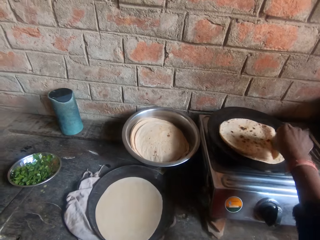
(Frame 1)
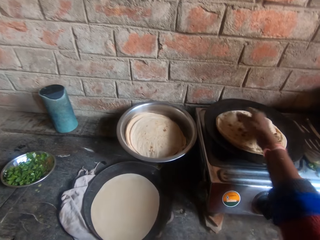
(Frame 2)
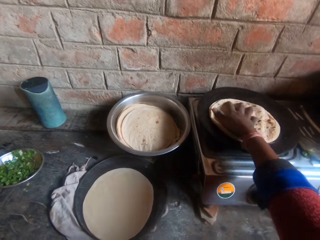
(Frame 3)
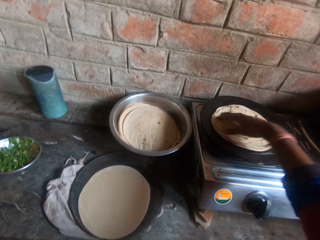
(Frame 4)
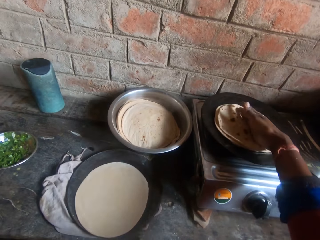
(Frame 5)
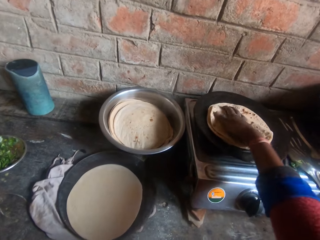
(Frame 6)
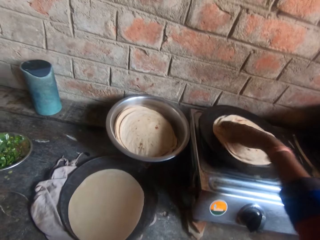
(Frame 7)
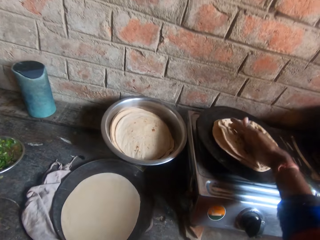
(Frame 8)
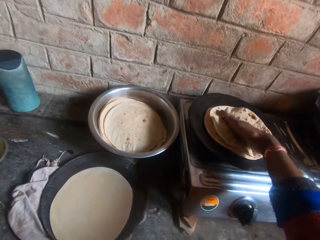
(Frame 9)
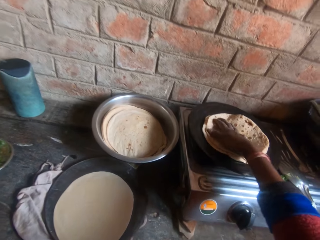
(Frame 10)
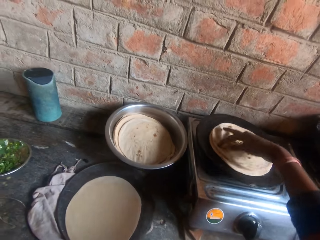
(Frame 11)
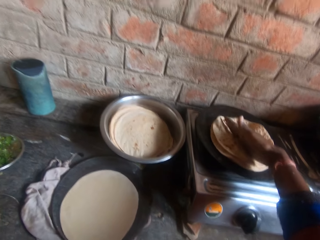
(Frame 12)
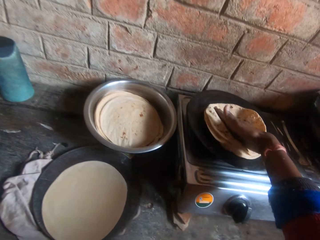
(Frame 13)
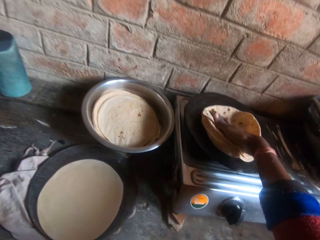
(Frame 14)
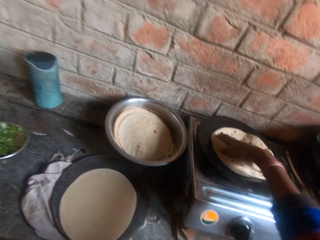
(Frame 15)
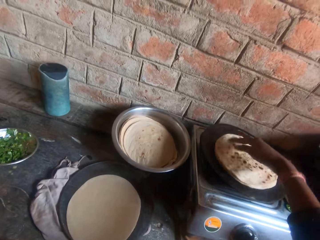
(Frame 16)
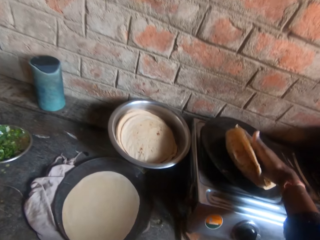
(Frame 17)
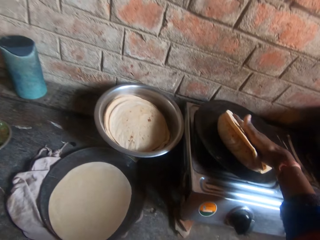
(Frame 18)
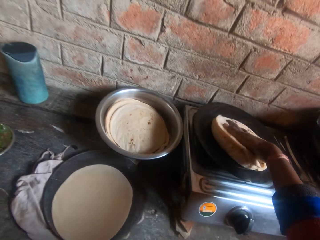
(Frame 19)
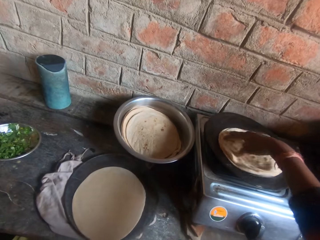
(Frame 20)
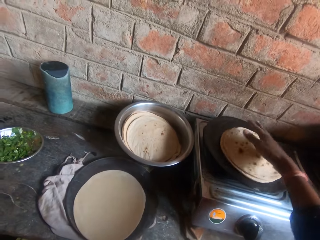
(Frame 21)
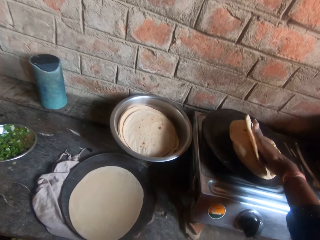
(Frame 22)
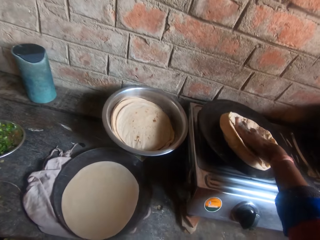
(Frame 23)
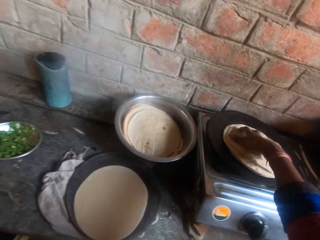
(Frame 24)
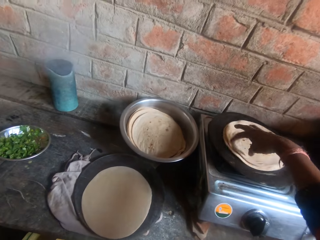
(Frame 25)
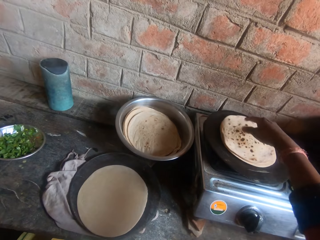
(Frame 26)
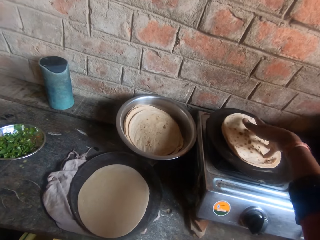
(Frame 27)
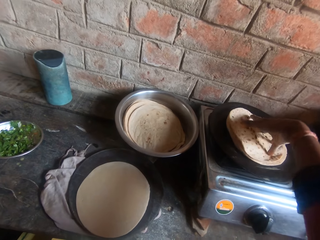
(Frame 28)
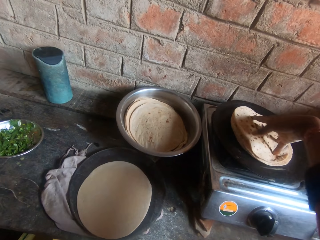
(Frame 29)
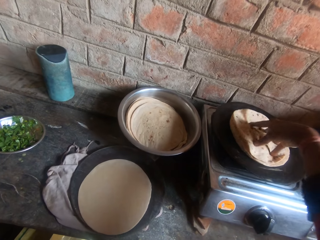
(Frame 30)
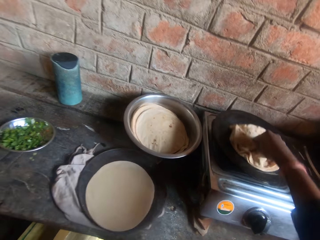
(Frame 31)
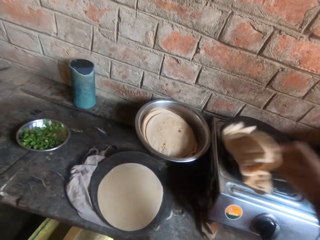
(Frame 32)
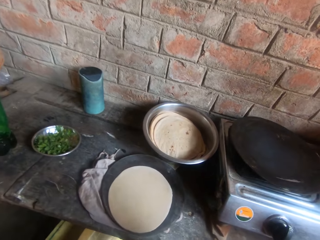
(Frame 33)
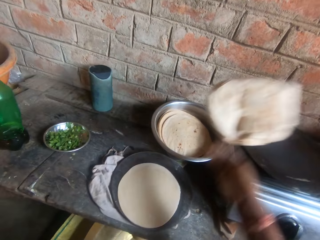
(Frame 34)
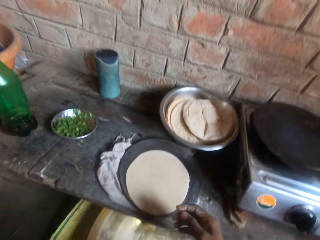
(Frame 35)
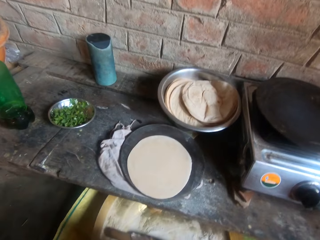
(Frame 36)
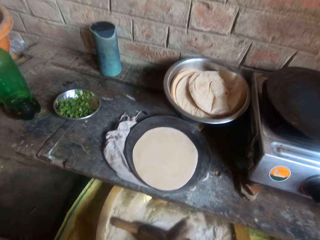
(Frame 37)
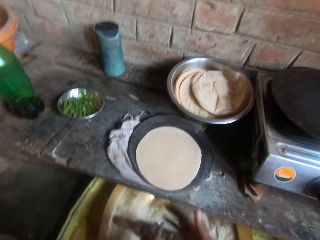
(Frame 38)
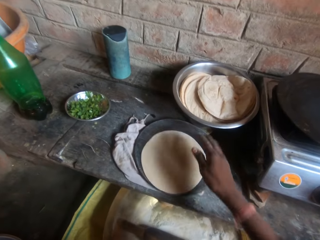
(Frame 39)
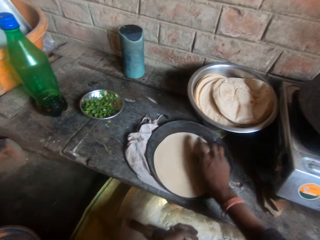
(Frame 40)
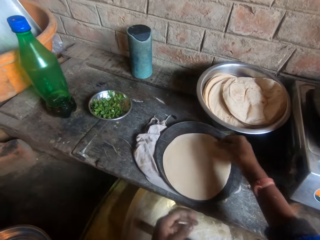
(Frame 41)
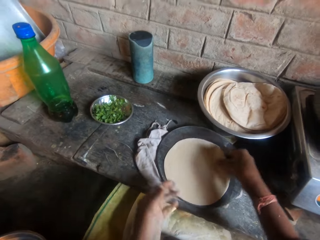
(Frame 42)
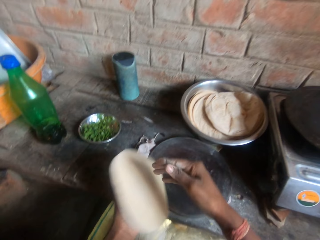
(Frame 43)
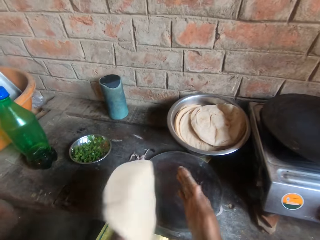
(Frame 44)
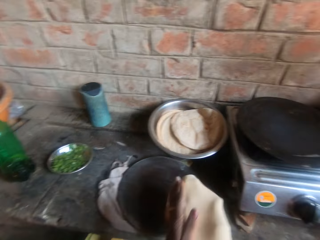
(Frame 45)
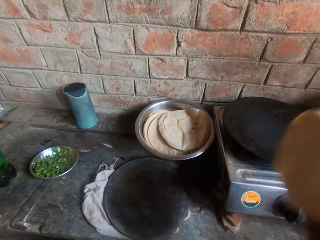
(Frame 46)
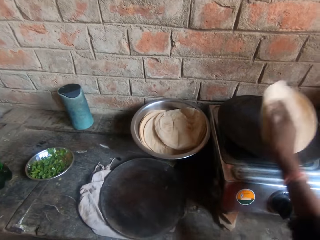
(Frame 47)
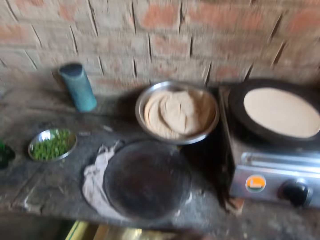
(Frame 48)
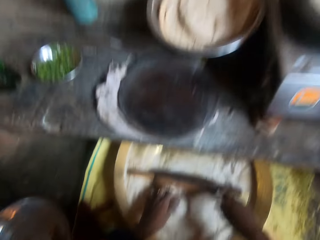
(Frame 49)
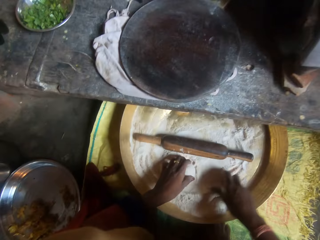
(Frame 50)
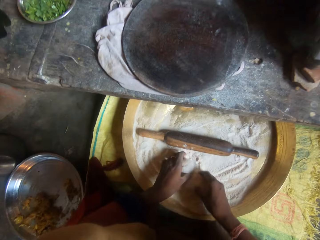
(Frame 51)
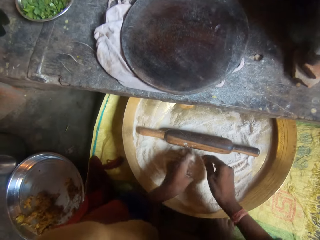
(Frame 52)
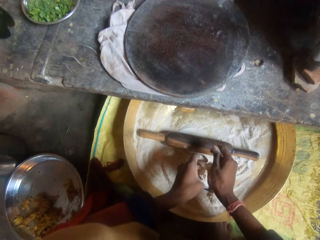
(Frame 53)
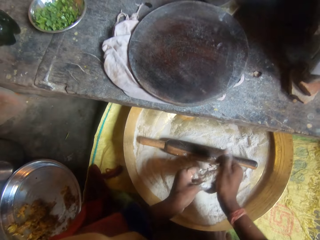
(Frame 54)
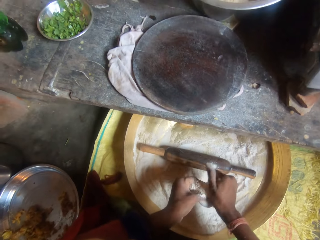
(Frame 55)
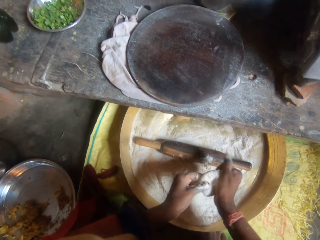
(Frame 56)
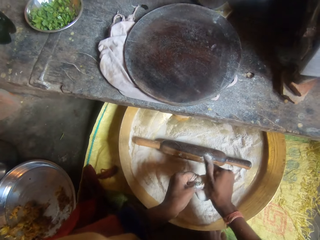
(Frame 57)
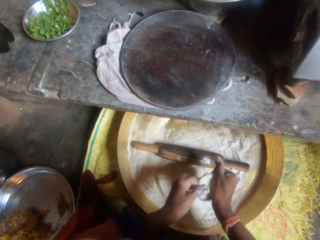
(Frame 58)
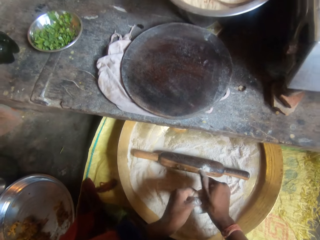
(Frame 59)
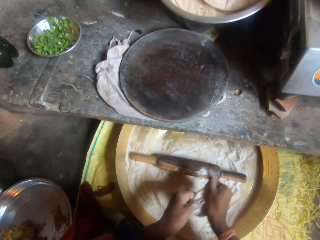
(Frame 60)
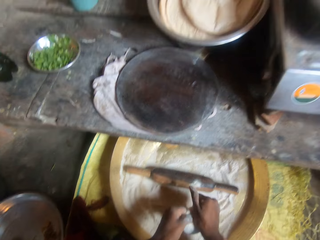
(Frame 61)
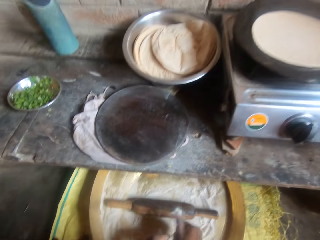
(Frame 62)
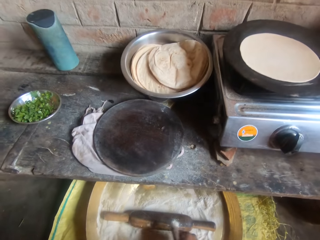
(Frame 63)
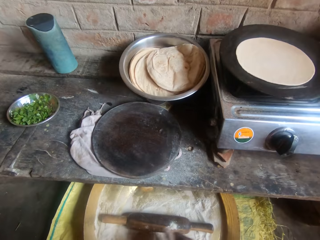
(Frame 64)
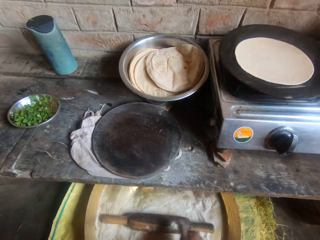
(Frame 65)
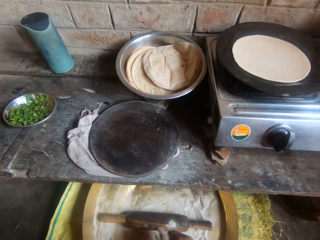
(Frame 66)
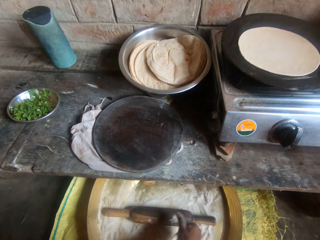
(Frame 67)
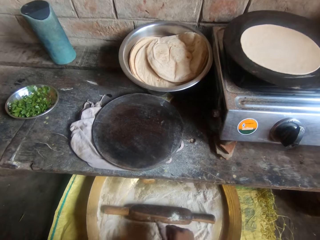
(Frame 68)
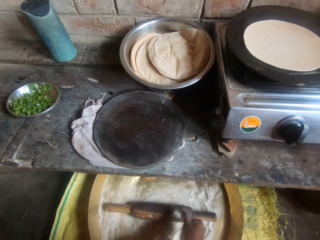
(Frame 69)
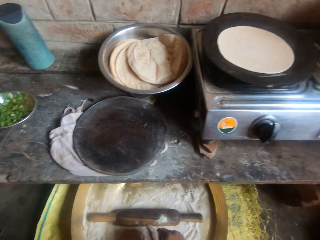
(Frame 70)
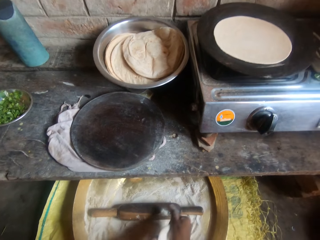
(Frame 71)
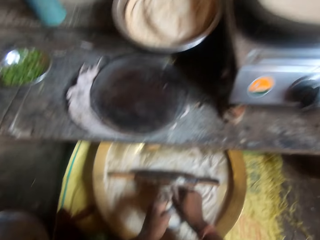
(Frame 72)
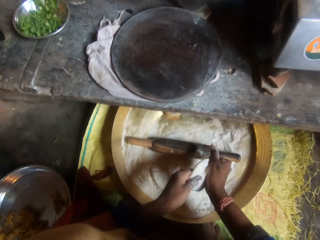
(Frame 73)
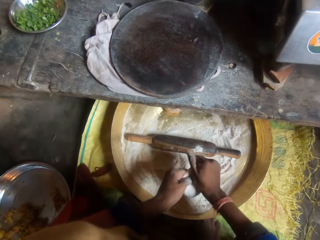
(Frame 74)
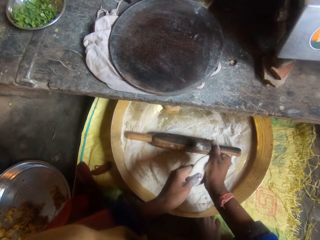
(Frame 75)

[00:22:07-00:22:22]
The camera wearer puts the tortilla on the flat pan. She whirls the tortilla on the flat pan and presses the roti together on the griddle. She lifts the tortilla and drops the roti in the bowl. She moves the dough from the board to the griddle and holds the dough. She kneads dough from the bucket with her hands and shapes the dough.

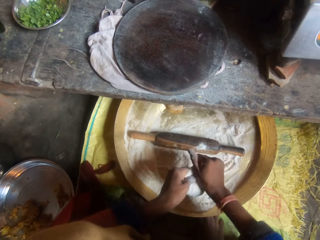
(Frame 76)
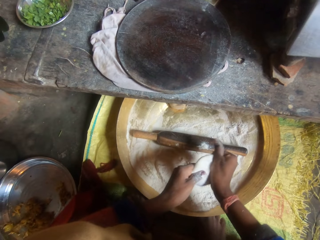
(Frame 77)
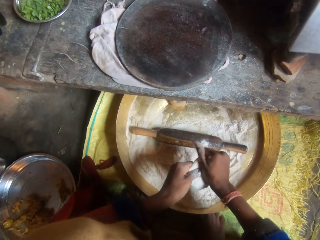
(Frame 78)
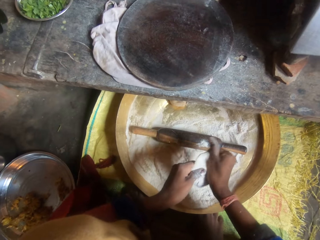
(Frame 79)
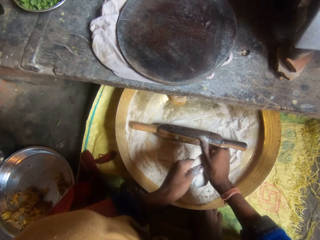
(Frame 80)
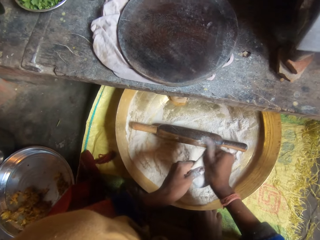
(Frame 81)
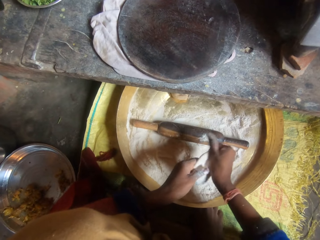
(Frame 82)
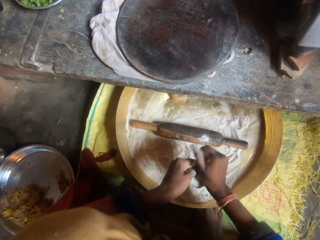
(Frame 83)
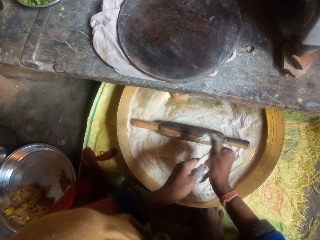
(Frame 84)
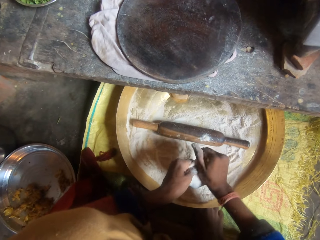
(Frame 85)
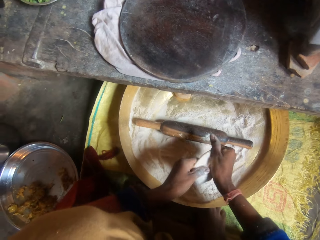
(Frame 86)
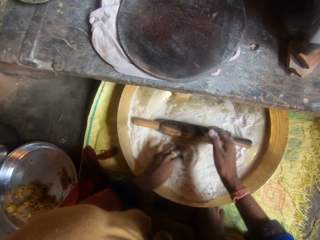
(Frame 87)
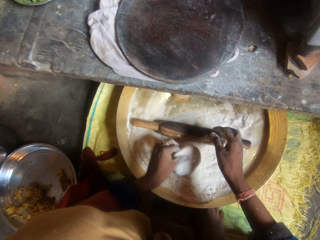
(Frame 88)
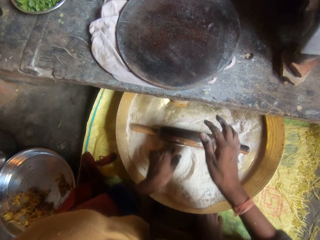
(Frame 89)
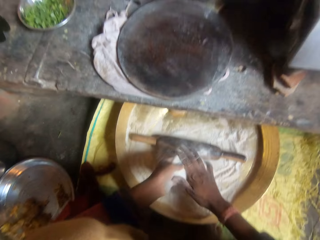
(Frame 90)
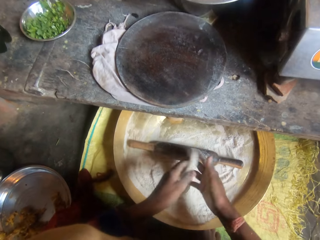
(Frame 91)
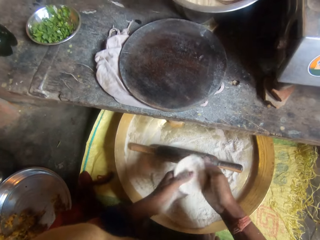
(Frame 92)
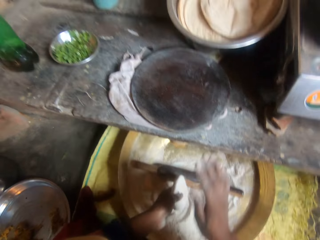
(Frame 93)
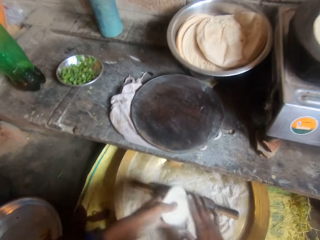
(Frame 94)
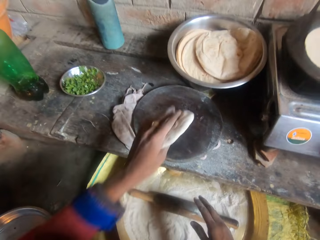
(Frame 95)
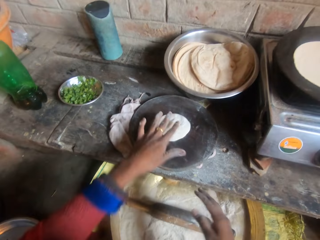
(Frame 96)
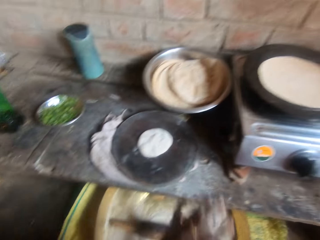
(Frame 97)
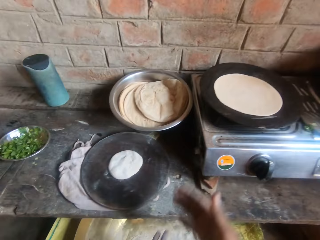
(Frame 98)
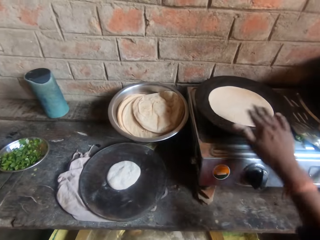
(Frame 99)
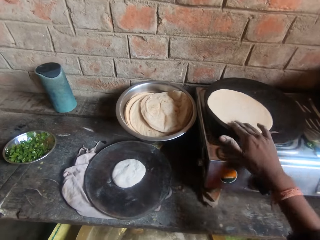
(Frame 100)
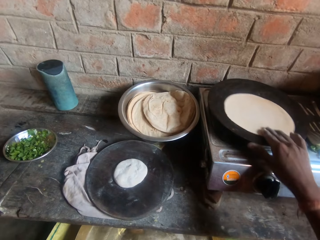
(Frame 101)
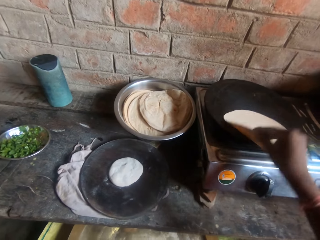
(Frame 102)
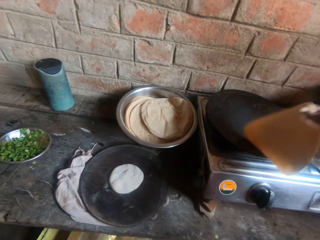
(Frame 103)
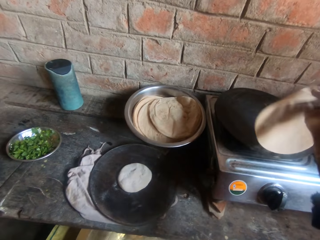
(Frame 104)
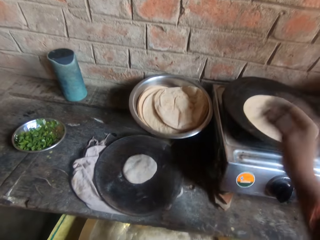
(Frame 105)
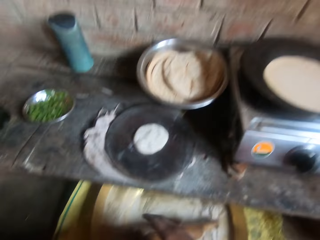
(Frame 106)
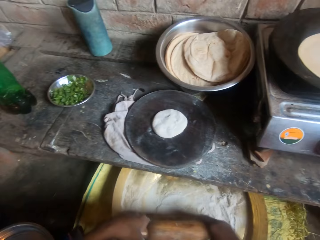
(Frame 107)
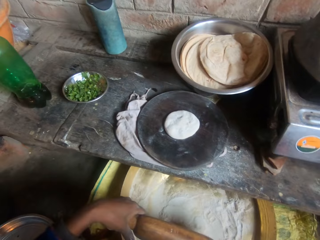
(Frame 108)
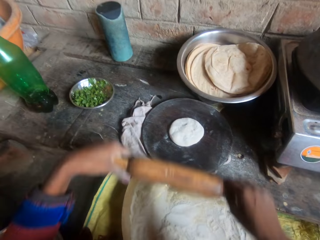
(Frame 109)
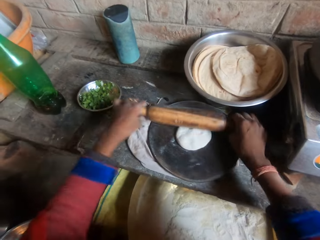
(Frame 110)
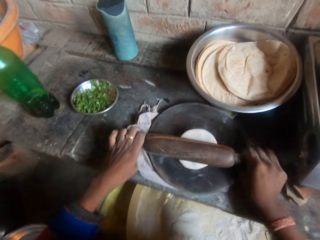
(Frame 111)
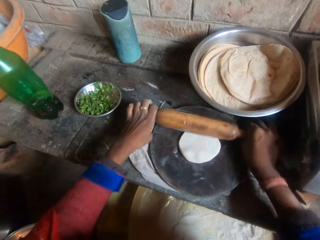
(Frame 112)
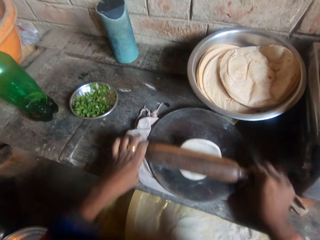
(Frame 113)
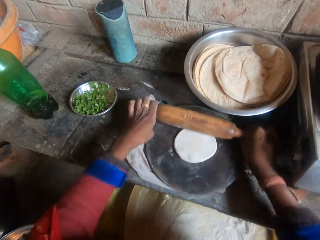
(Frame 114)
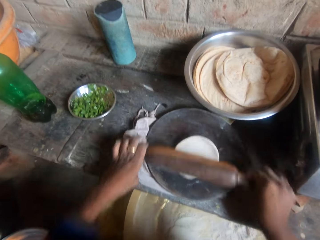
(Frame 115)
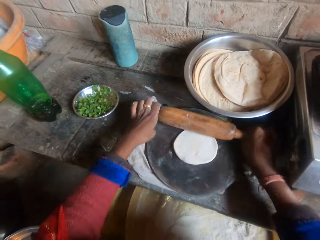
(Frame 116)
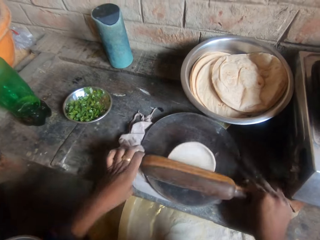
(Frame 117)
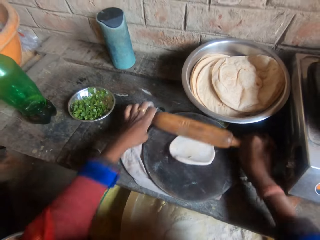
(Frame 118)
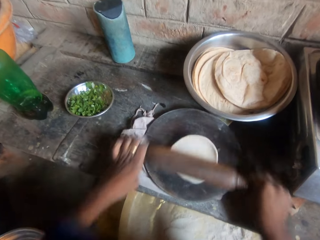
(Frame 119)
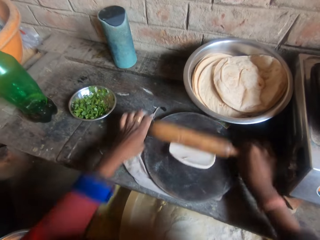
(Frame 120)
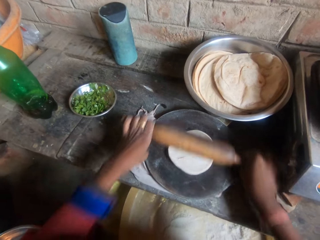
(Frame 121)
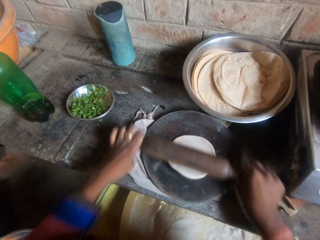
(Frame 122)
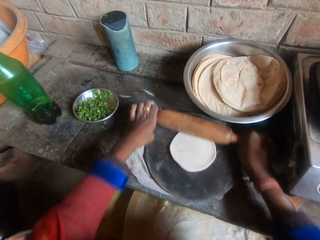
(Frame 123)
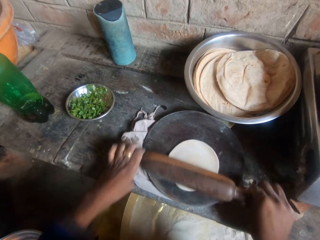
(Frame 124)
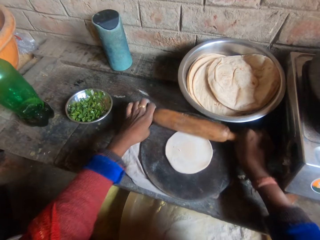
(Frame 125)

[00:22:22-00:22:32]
The camera wearer rubs the dough on the flour. He puts the dough on the rolling board and rubs his hands. He holds the dough, flips the roti on the griddle and puts down the dough on the flat pan. He holds the rolling pin, rolls the dough and kneads the dough on the board with the rolling pin.
